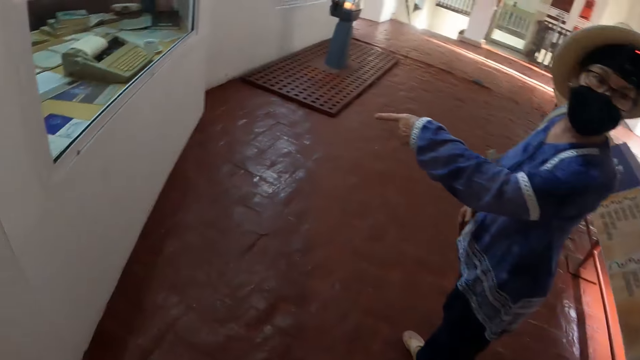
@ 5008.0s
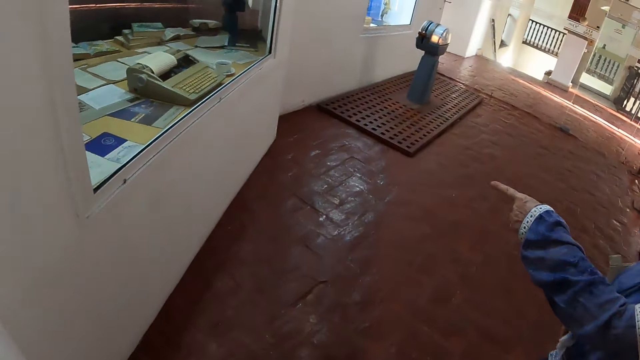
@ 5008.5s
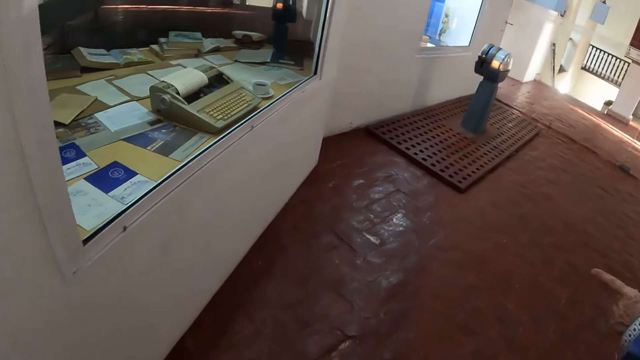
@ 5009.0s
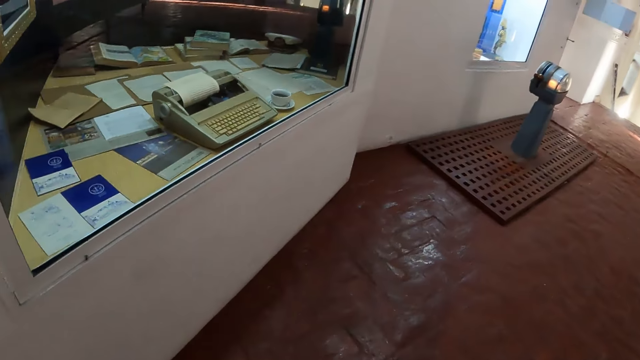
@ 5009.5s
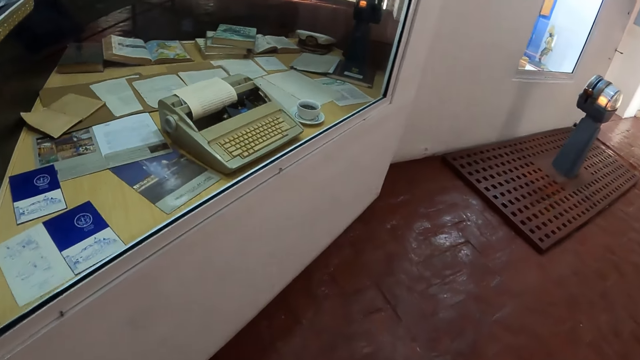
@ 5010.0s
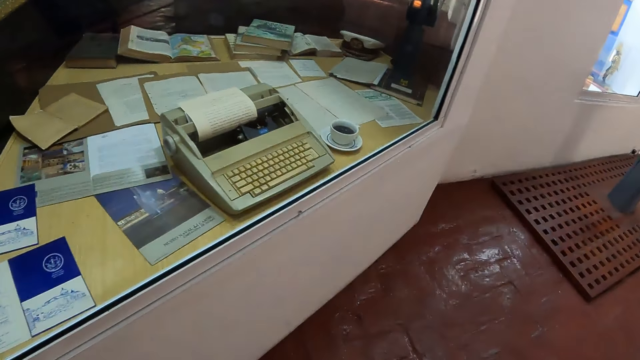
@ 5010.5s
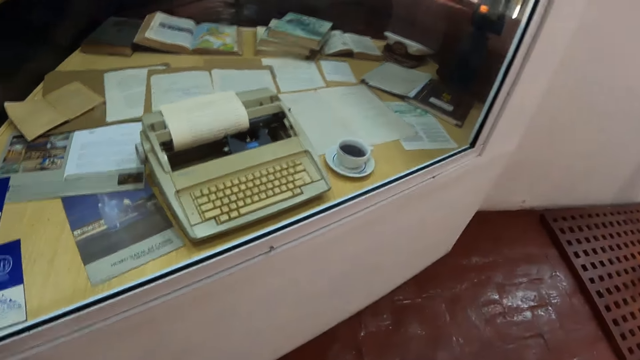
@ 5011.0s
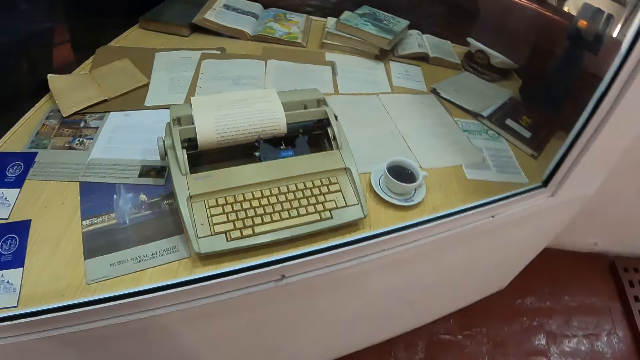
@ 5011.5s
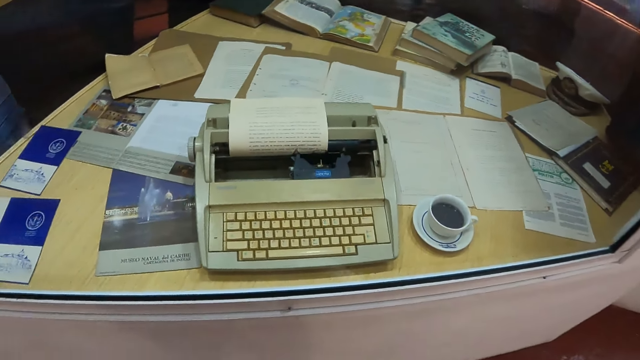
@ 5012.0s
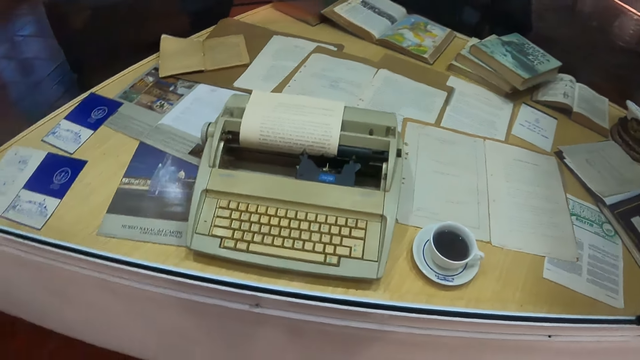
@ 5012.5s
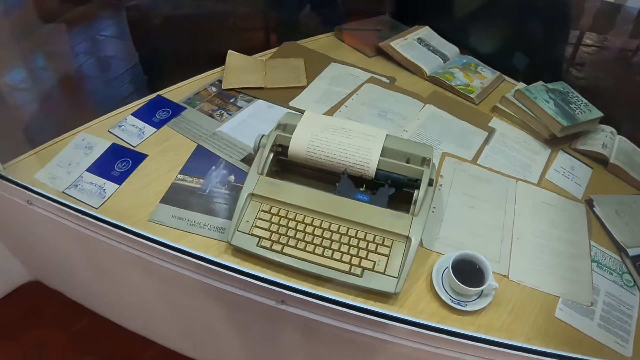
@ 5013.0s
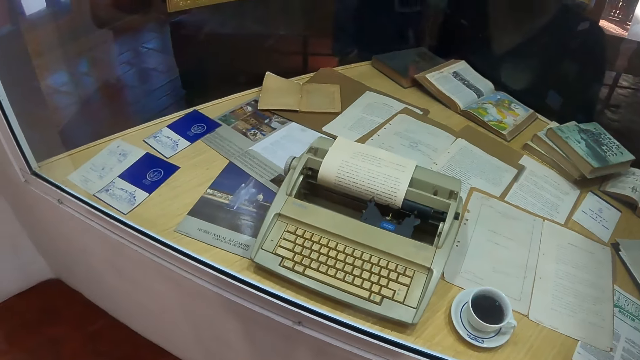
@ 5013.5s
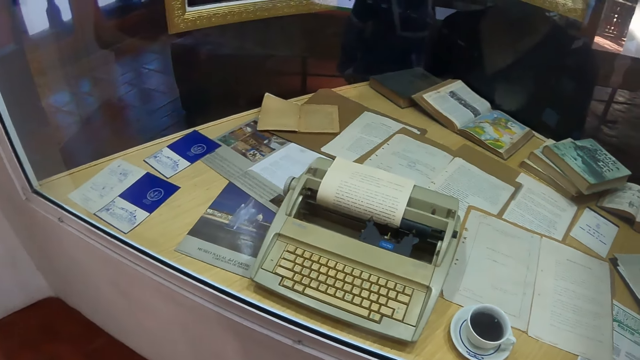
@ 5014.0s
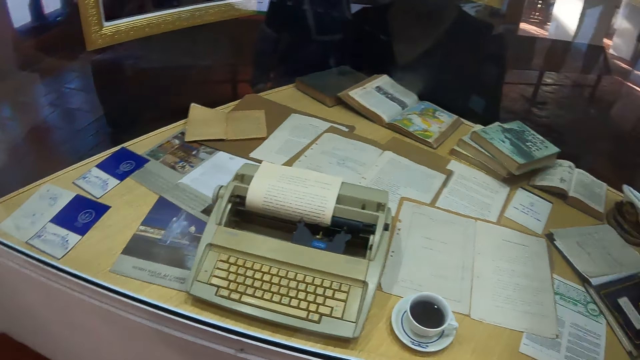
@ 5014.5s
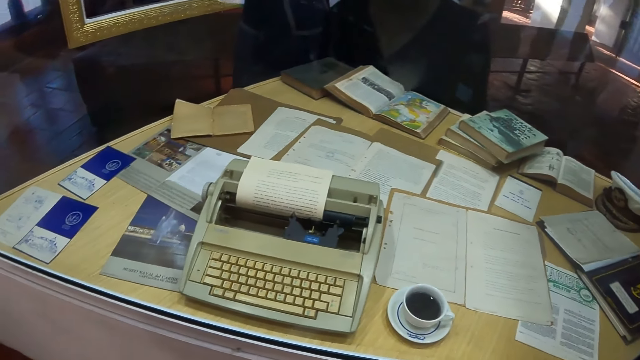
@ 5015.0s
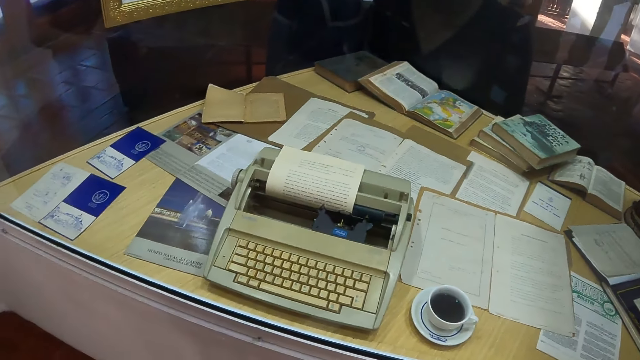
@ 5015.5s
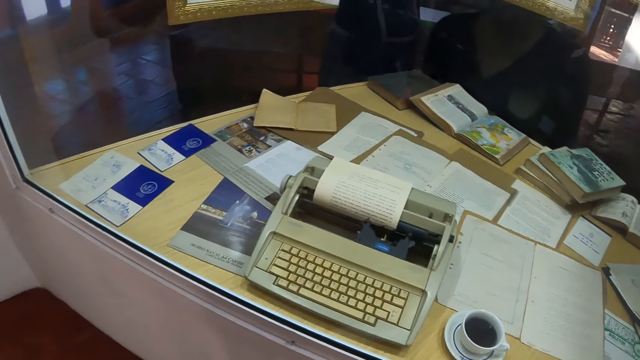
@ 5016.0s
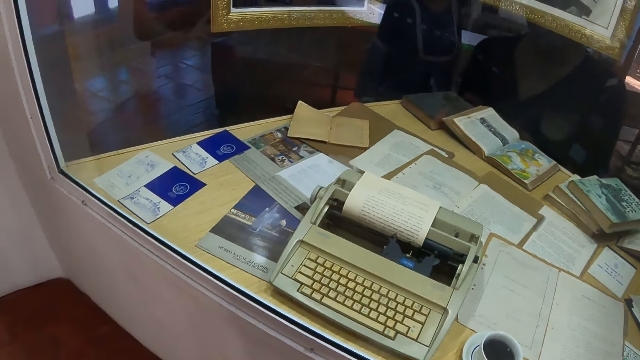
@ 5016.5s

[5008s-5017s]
A woman points at papers. The camera wearer interacts with the woman. They look around. They look at the papers.

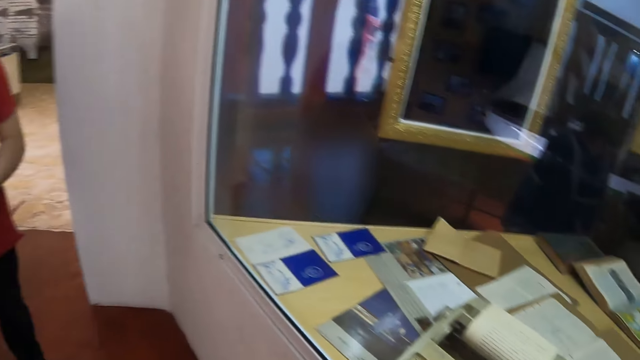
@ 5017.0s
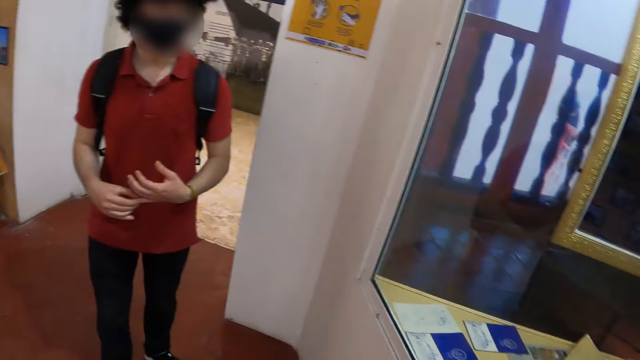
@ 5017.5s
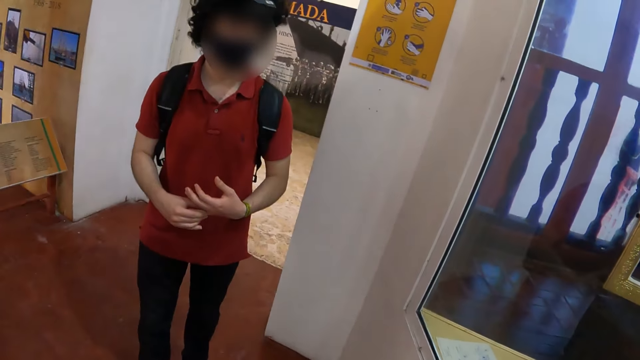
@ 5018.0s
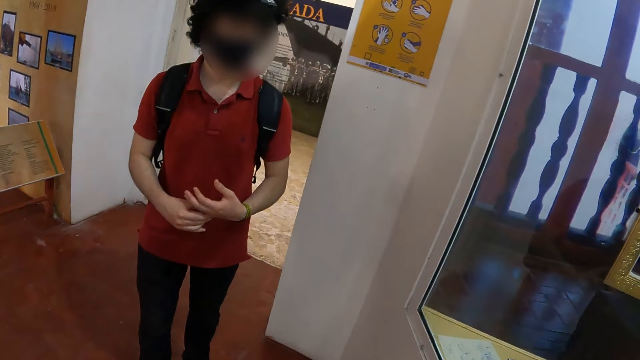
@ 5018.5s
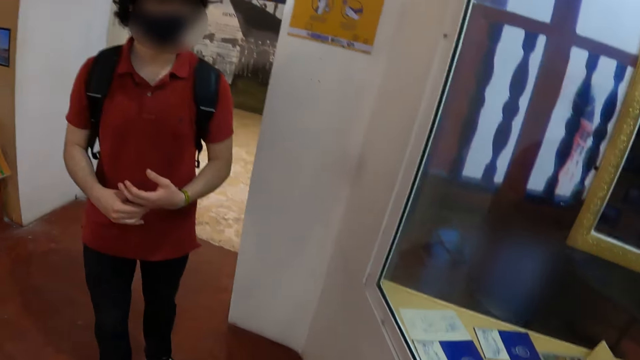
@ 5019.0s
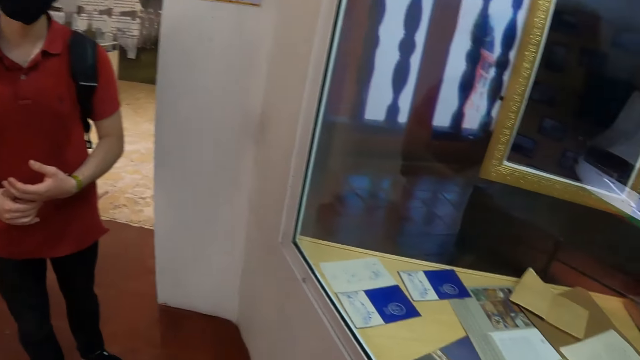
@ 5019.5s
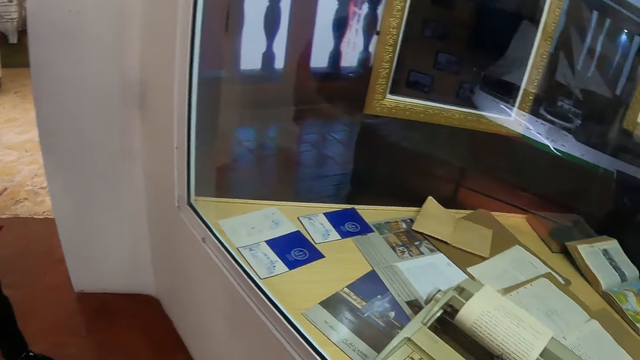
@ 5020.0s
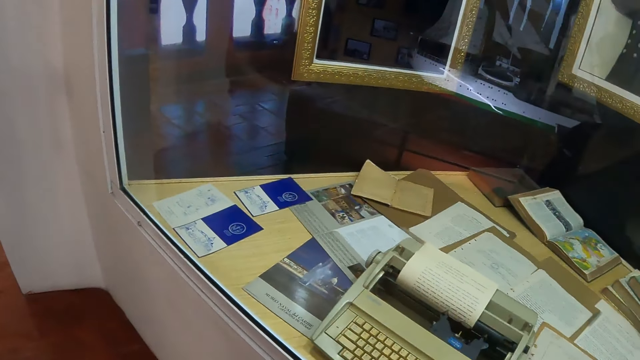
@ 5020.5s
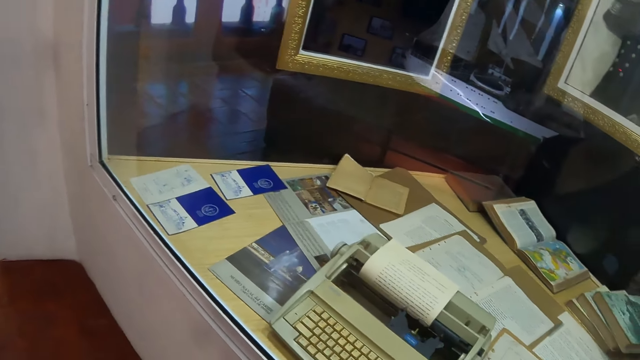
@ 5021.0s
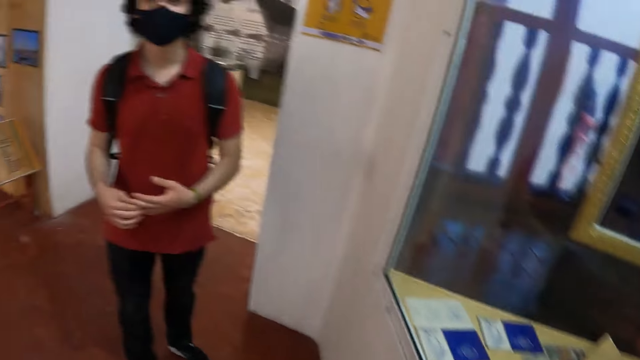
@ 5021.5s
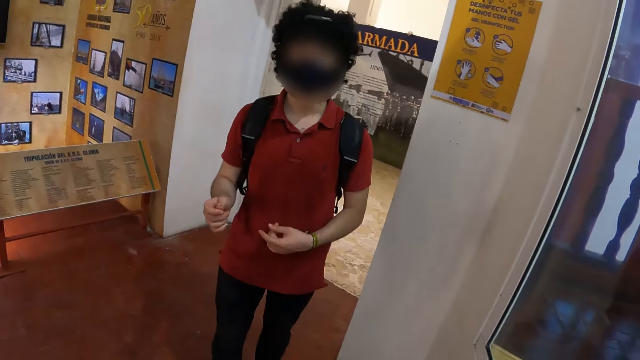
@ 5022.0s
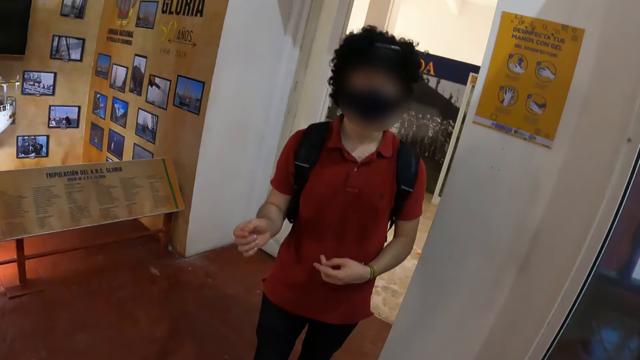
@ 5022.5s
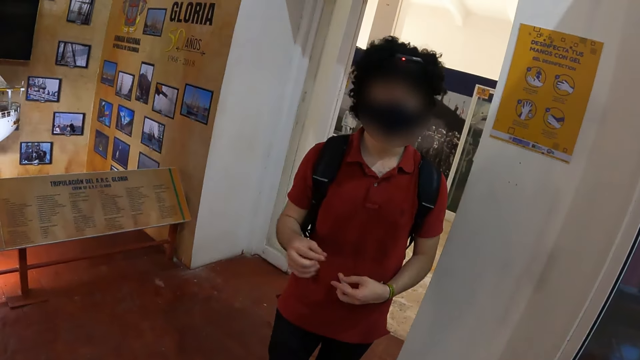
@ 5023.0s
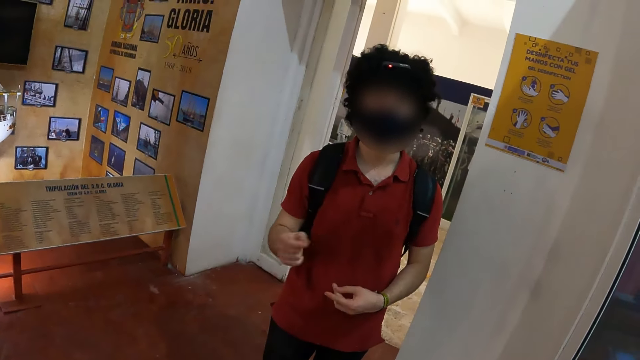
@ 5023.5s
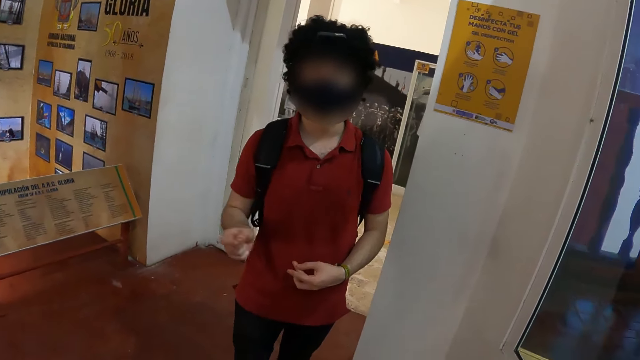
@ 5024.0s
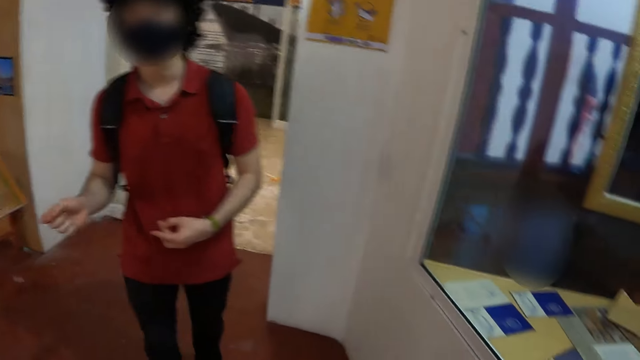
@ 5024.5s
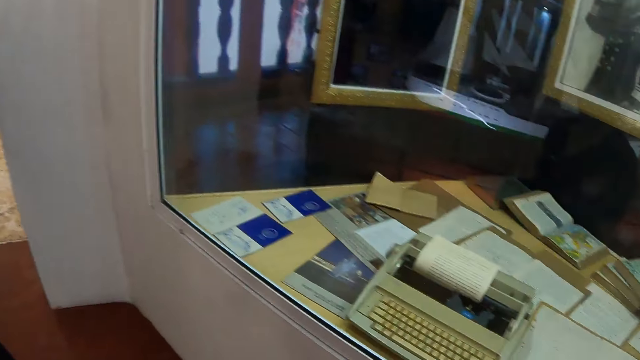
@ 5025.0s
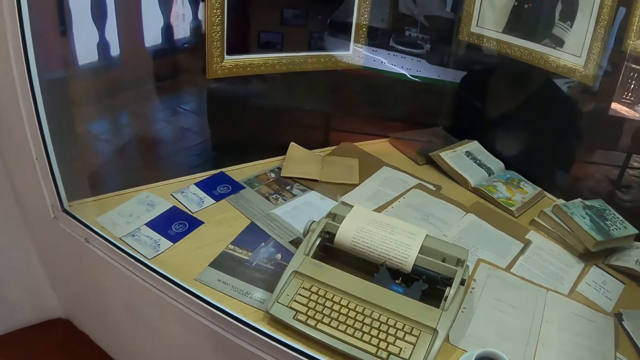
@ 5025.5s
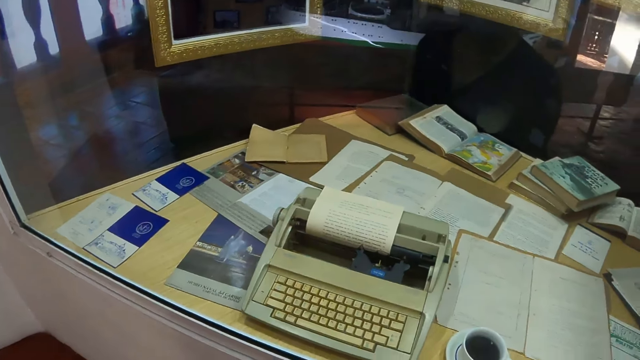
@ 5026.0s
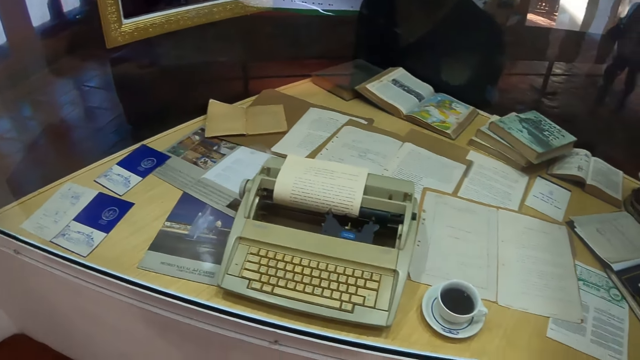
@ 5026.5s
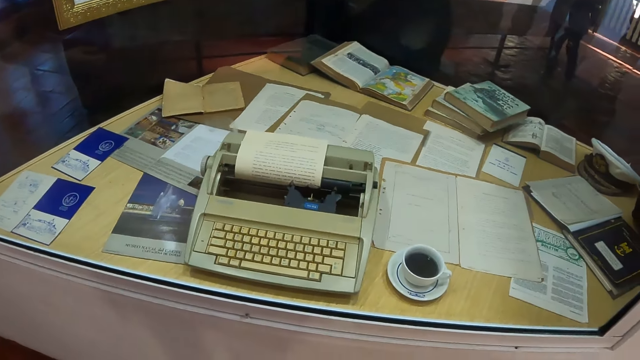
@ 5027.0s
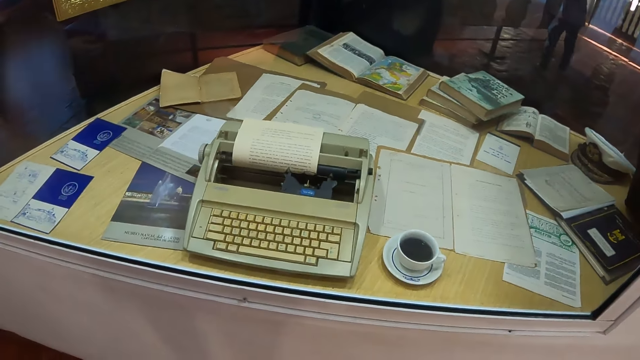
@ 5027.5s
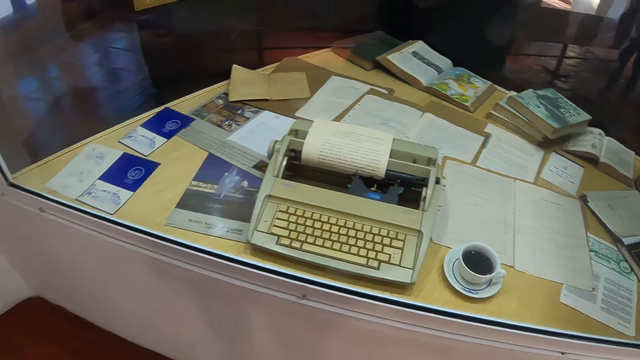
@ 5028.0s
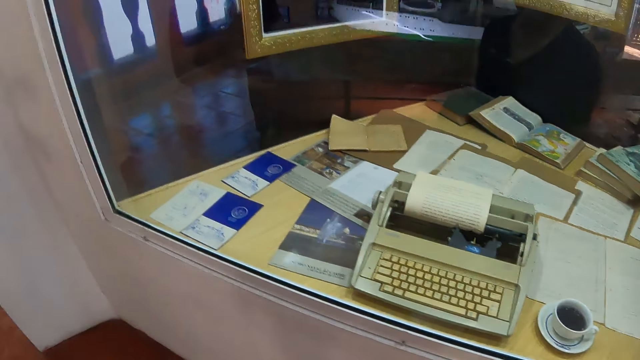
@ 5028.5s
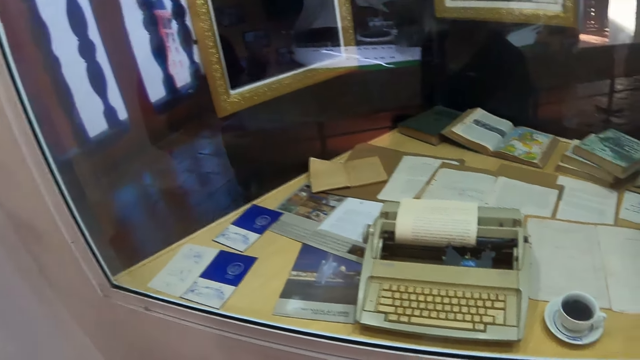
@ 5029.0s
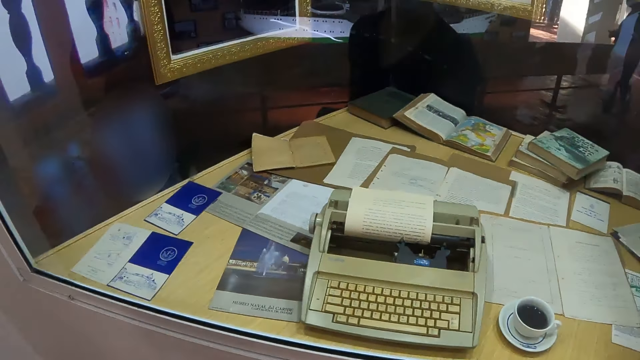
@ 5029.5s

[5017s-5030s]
The camera wearer looks at a man. They look at the papers. They look at the man. The man moves a hand. The camera wearer interacts with the man. They look at the papers. They look around.
